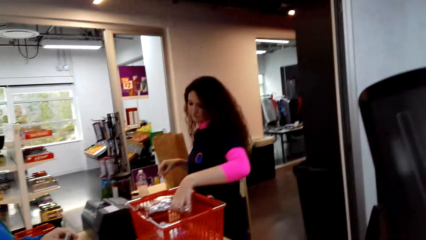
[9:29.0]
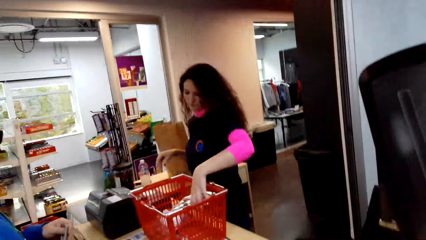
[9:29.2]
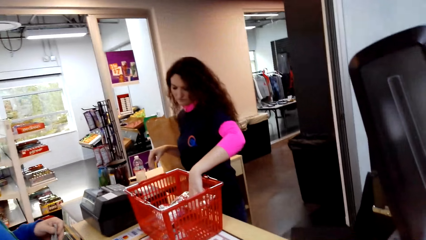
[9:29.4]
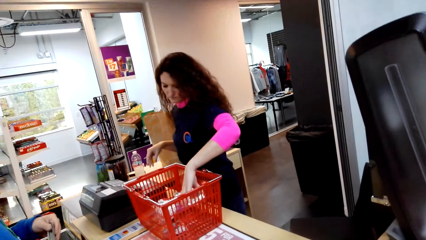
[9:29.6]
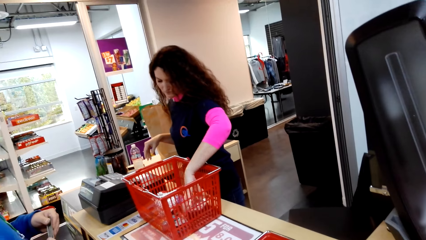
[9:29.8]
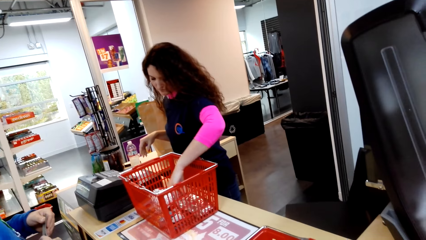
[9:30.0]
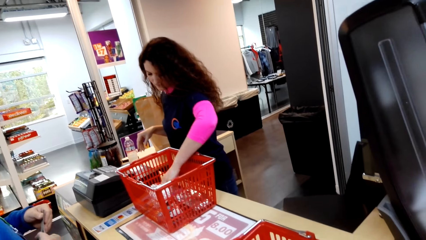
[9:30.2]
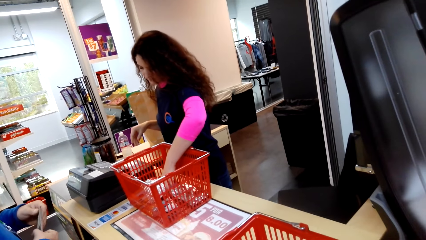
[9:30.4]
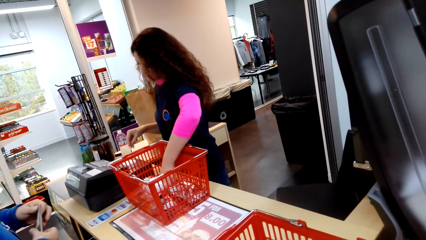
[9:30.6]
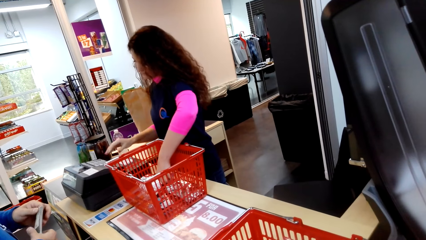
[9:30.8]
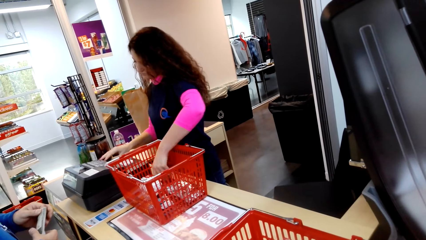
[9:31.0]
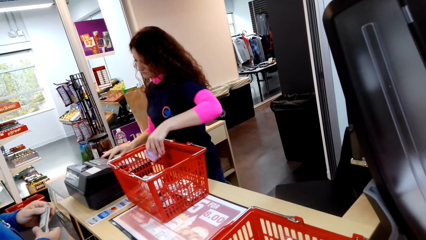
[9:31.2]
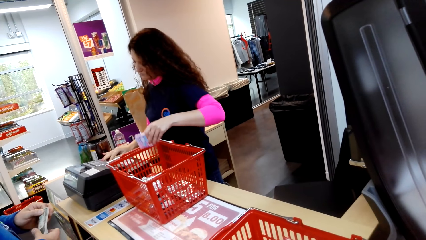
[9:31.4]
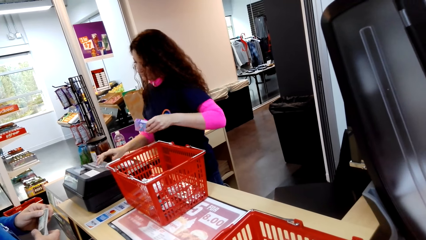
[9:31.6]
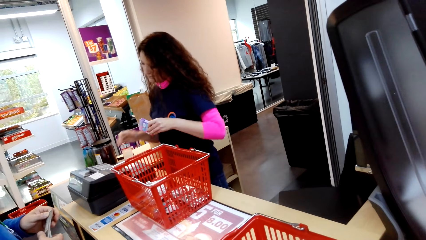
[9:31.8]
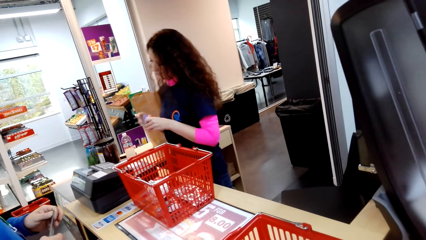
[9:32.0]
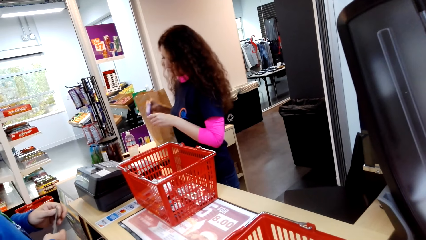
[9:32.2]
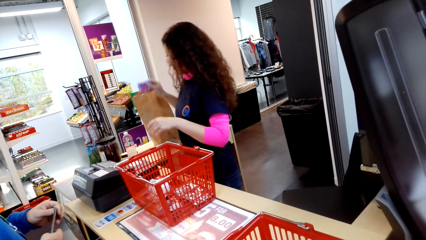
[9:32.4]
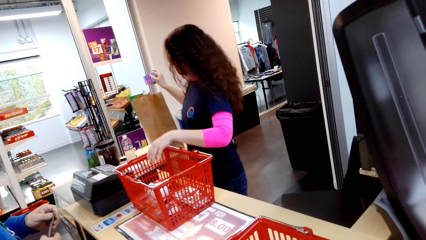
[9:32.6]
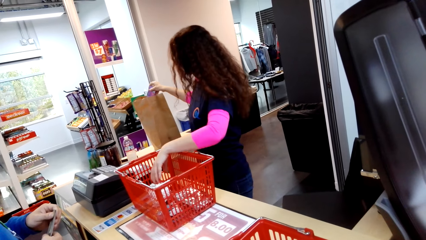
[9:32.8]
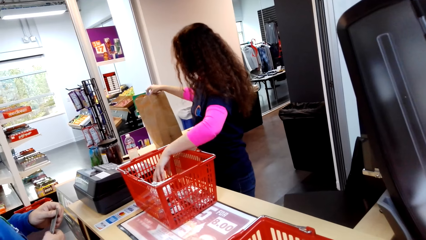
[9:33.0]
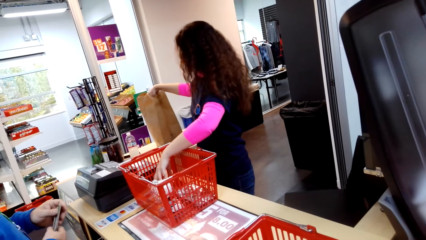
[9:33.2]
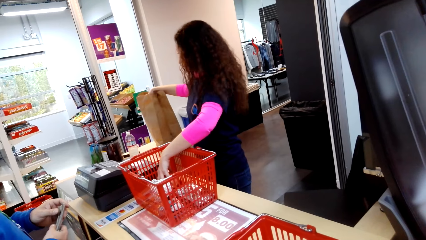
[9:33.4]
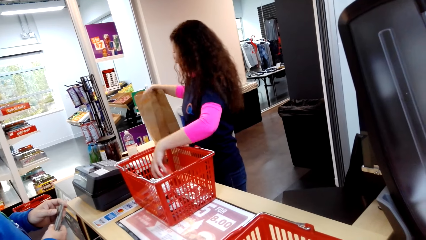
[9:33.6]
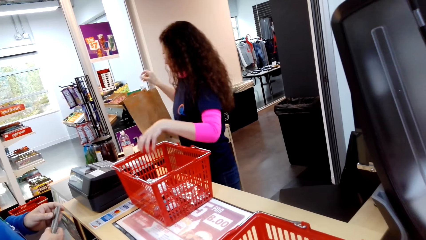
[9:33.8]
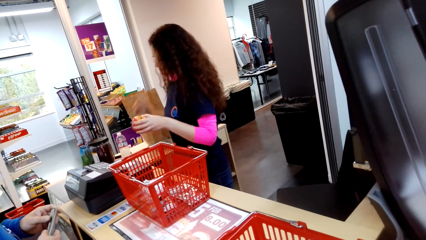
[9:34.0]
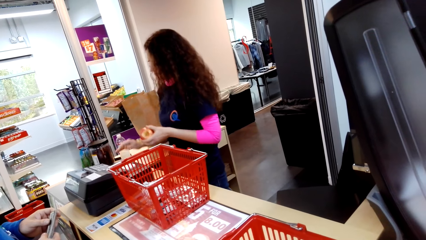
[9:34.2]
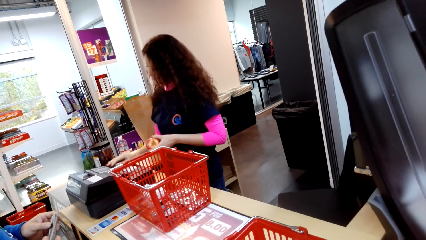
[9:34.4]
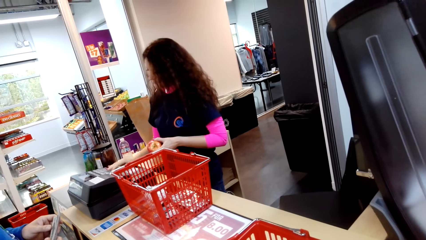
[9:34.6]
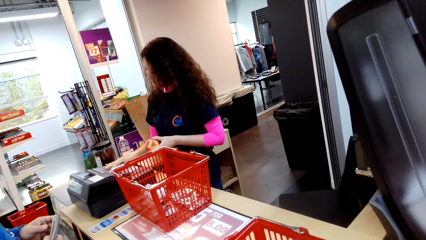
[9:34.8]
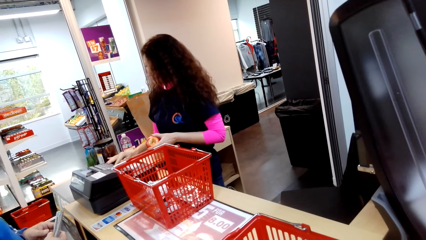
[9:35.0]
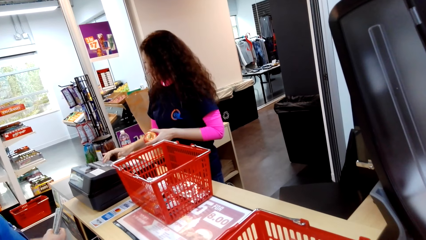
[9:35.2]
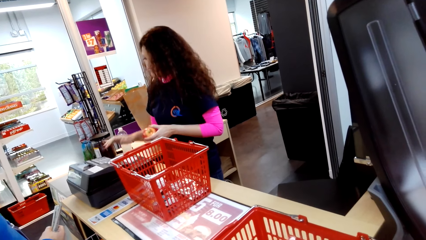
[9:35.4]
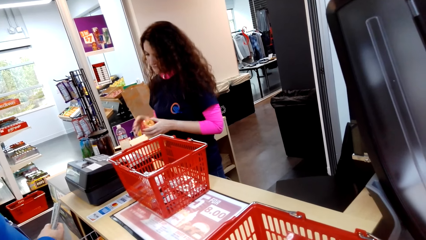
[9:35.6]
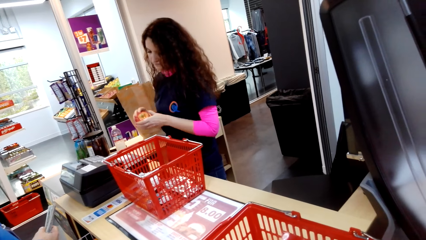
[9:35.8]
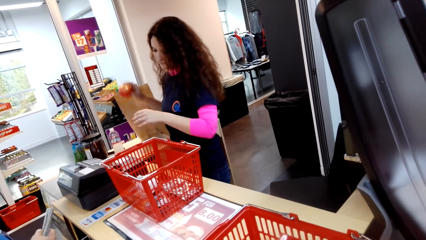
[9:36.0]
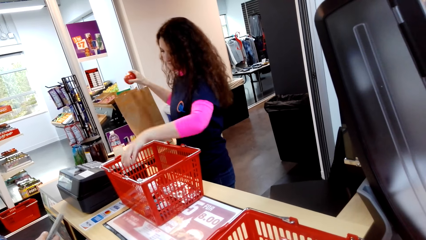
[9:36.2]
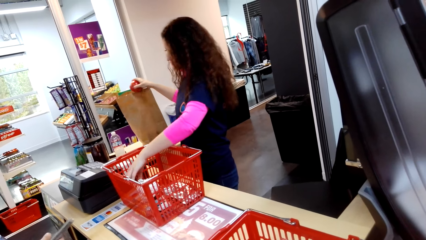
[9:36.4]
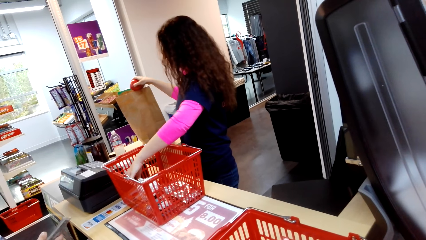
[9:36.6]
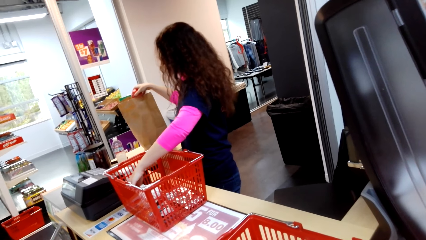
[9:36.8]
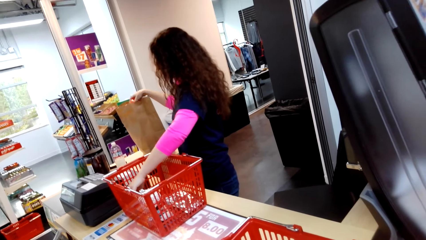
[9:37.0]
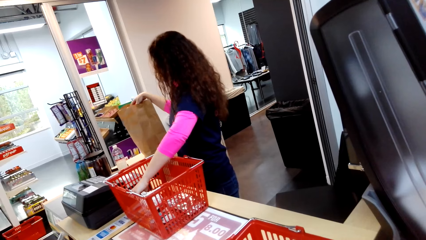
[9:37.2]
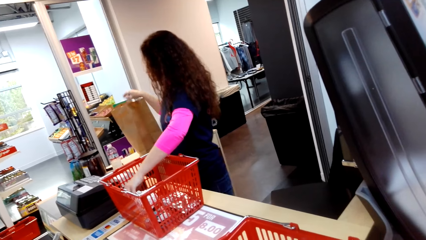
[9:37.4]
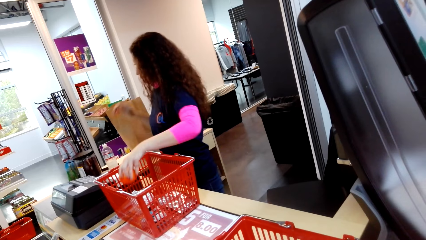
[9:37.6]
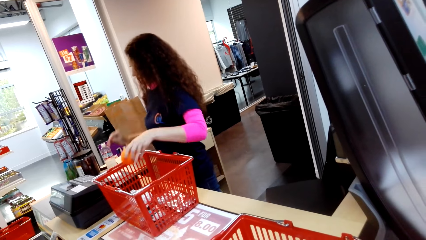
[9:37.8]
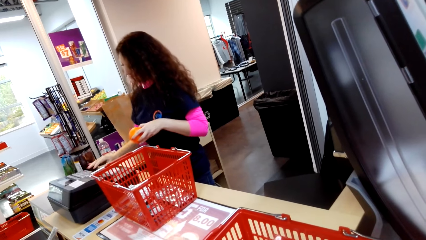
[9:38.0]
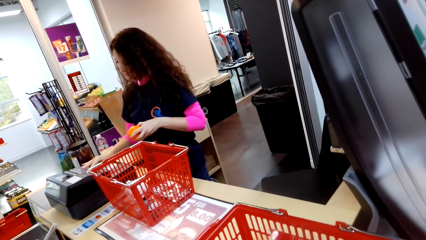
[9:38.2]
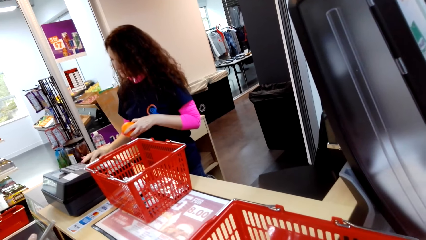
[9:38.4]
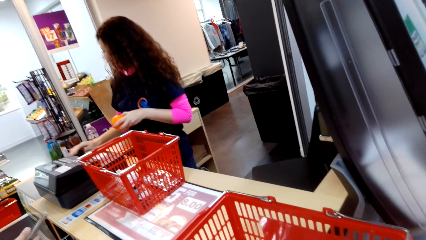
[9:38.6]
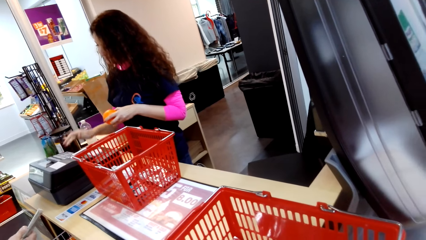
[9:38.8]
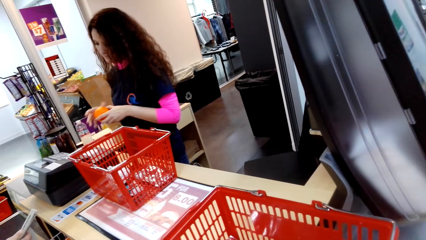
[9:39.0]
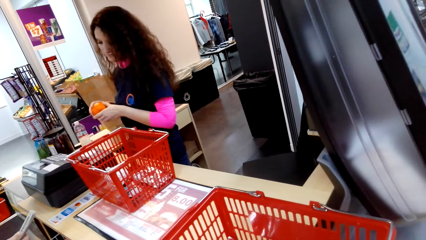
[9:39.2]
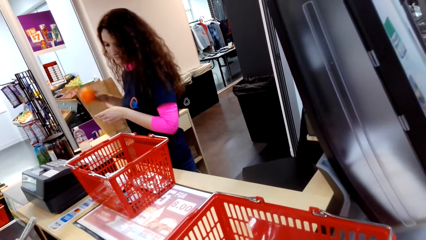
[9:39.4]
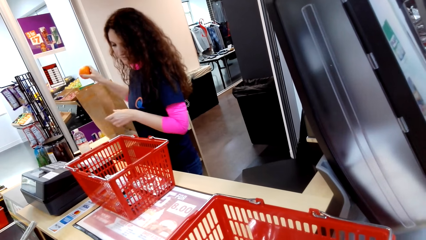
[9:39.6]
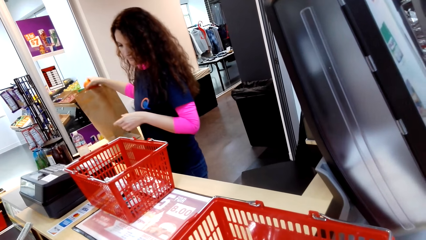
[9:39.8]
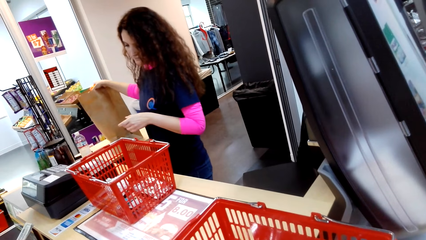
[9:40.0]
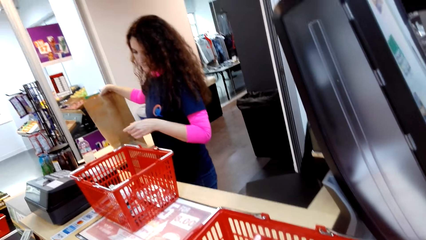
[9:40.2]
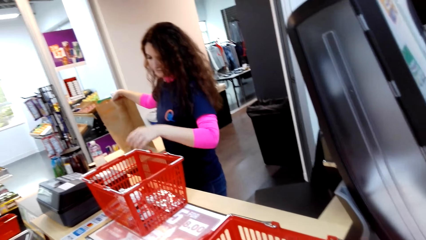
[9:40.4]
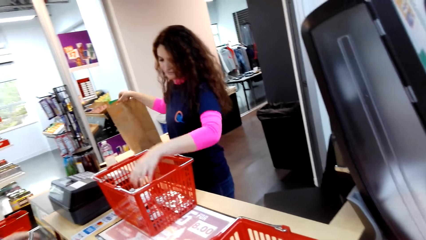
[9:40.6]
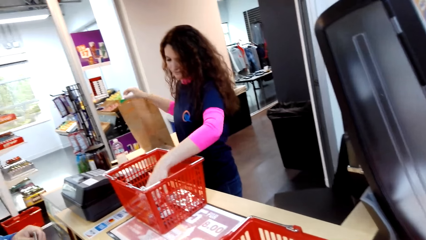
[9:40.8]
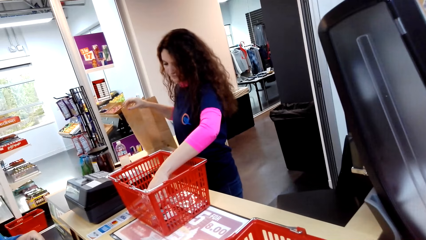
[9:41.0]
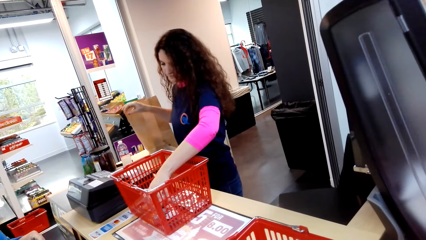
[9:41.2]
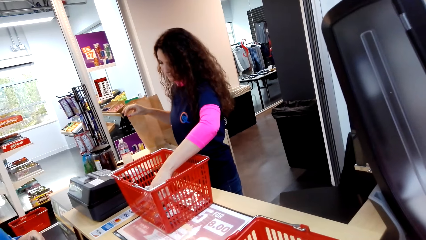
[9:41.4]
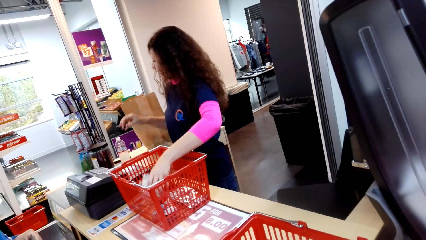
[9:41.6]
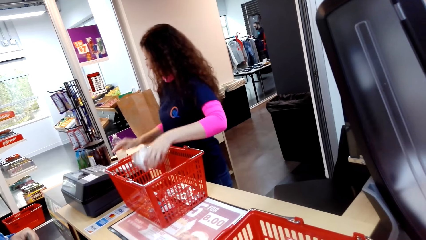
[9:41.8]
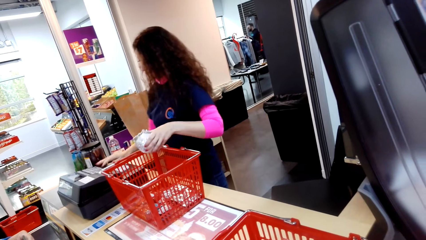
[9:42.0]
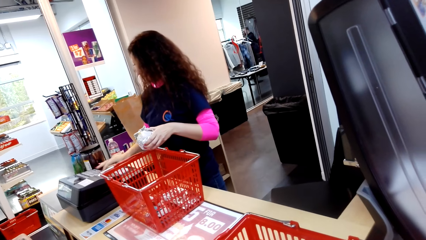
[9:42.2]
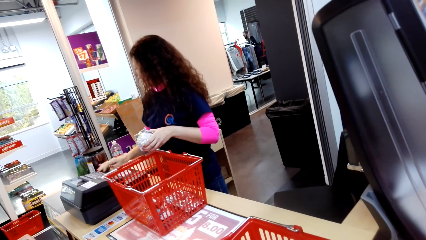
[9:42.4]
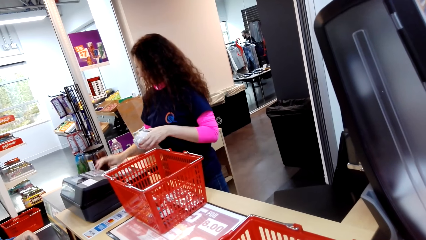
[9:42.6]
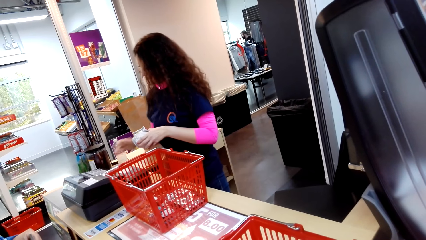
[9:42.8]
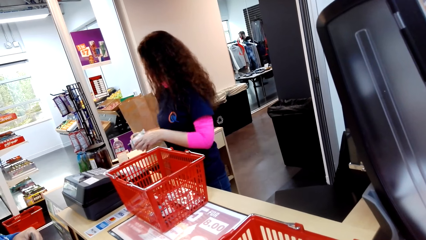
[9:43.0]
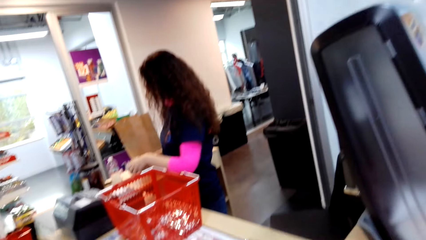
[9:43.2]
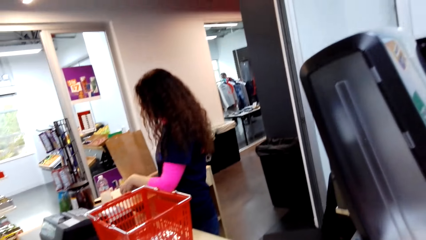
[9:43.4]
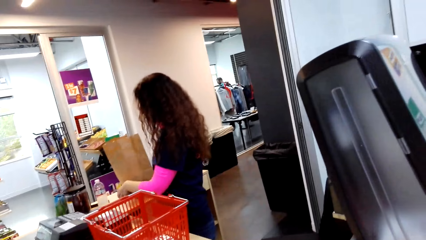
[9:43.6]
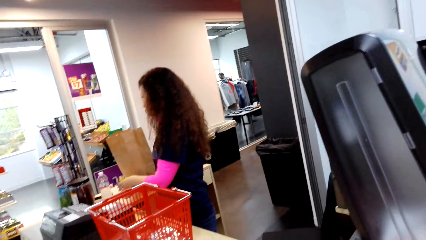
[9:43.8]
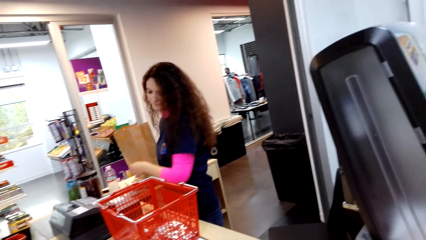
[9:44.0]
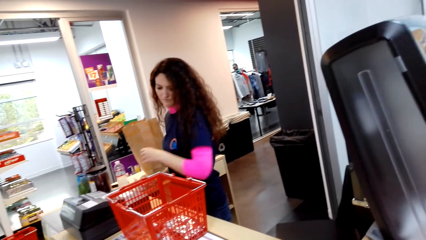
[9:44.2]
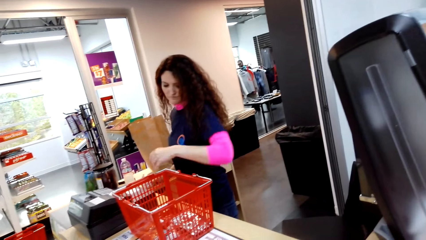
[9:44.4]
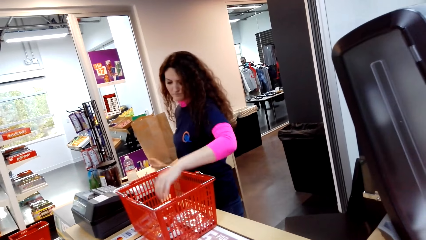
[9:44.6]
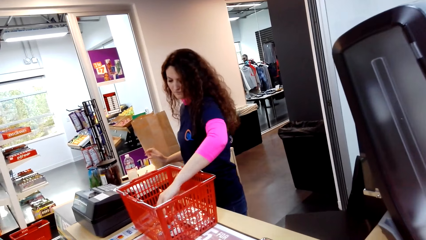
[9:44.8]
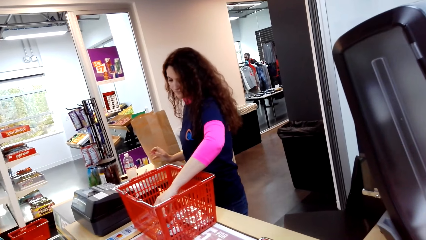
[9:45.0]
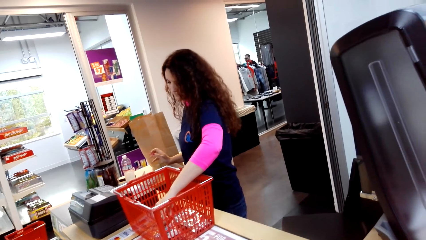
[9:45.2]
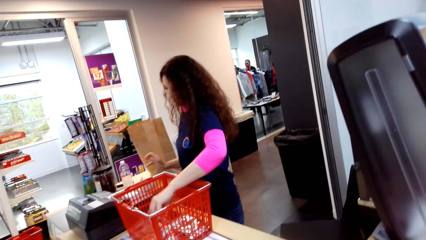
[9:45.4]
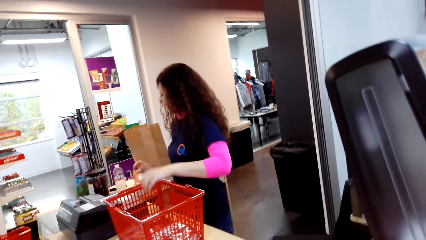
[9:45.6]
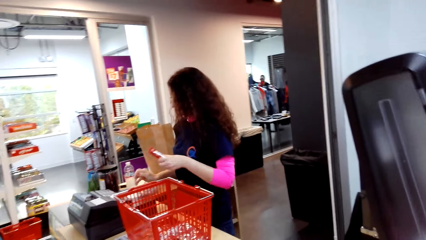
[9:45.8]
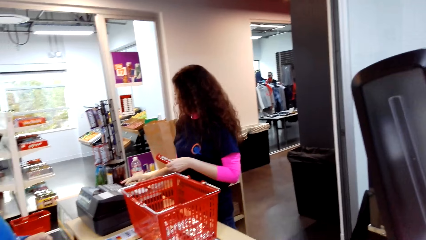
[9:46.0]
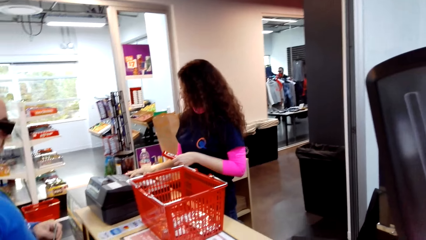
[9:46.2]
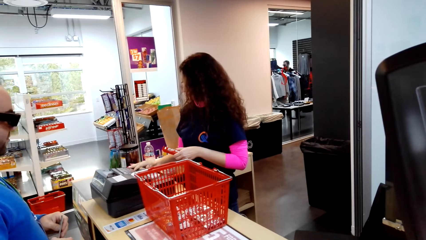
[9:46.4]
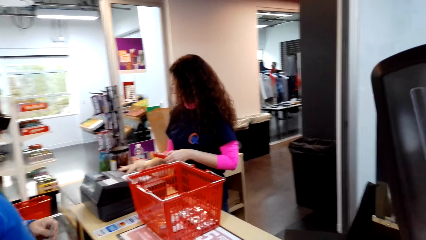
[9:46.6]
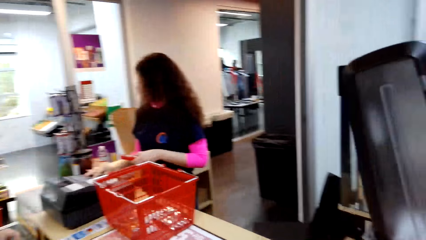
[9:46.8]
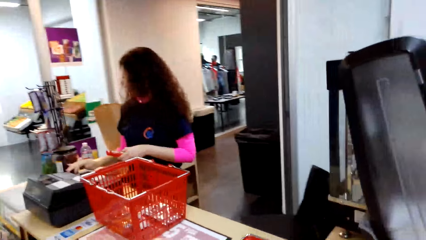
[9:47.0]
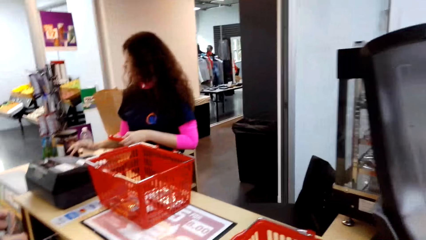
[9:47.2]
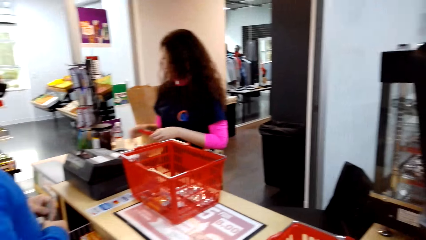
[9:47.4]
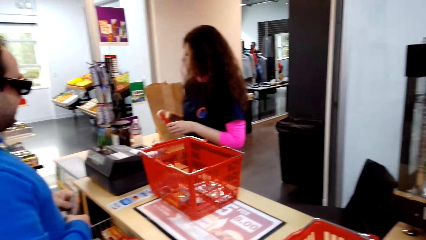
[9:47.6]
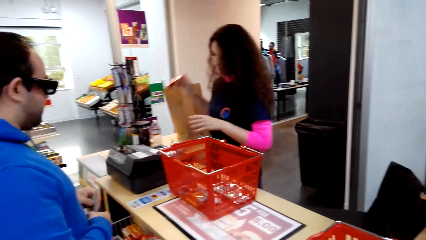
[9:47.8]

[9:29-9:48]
A woman puts an item in the shopping basket, picks an item, operates the receipt machine, and puts the mango in the carrier bag. The woman picks an apple, operates the receipt machine, and puts the apple in the carrier bag. The woman picks an orange, operates the receipt machine, and puts the orange in the carrier bag. The woman picks an item and operates the receipt machine. The camera wearer looks around. The woman puts the item on the counter, picks an item, and operates the receipt machine.
